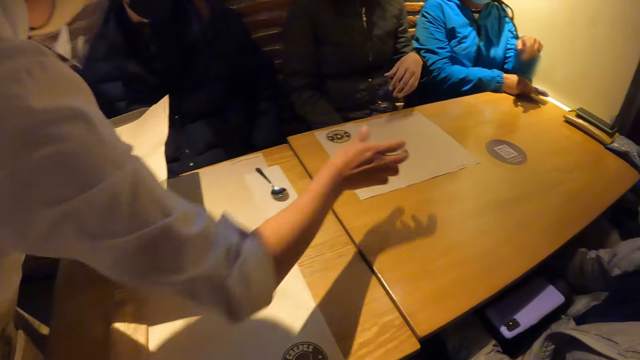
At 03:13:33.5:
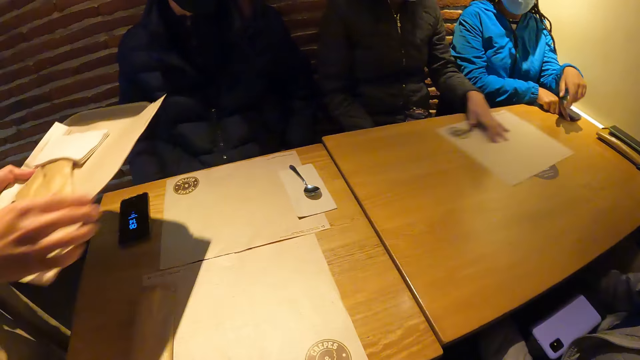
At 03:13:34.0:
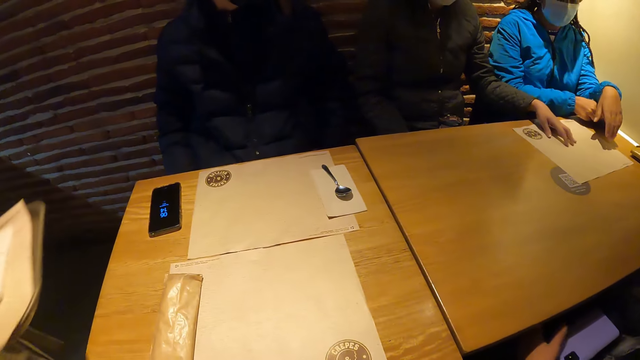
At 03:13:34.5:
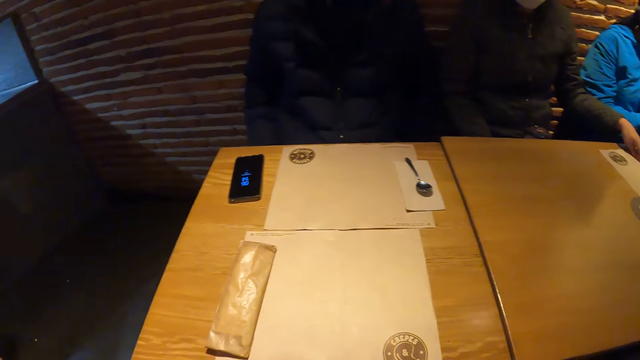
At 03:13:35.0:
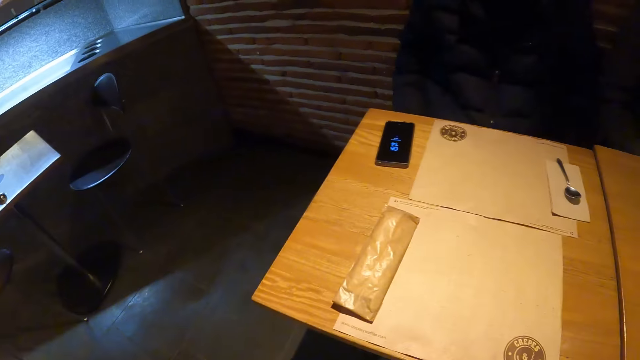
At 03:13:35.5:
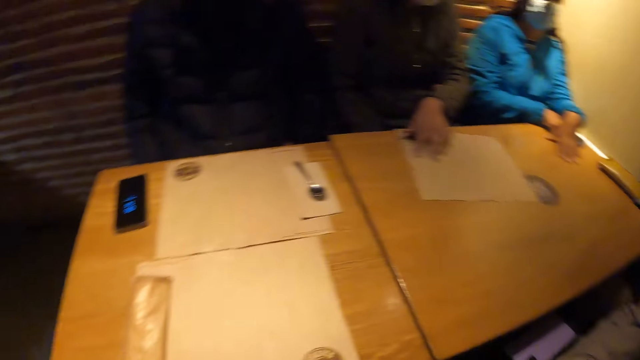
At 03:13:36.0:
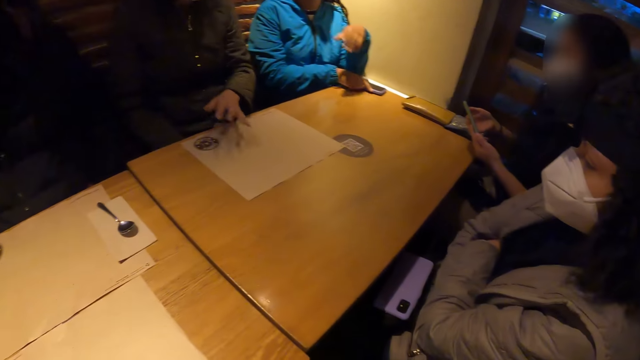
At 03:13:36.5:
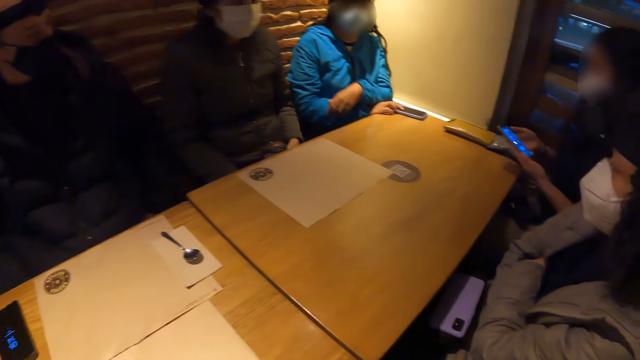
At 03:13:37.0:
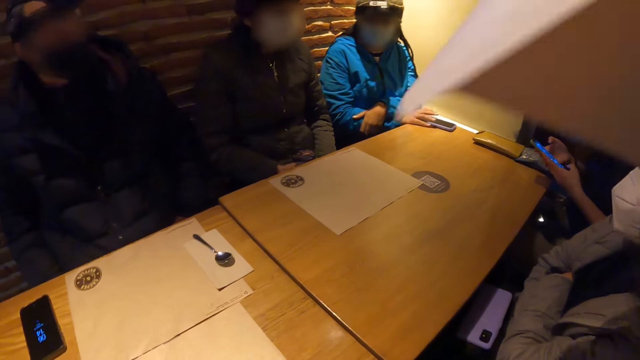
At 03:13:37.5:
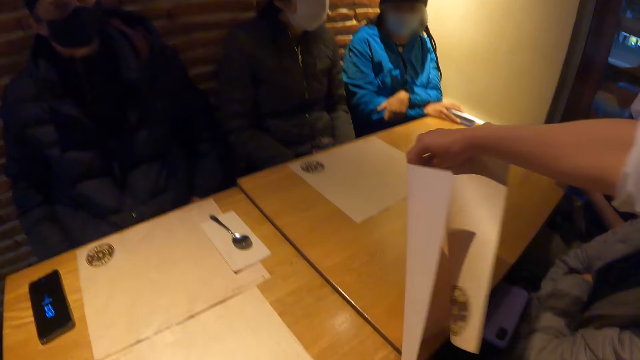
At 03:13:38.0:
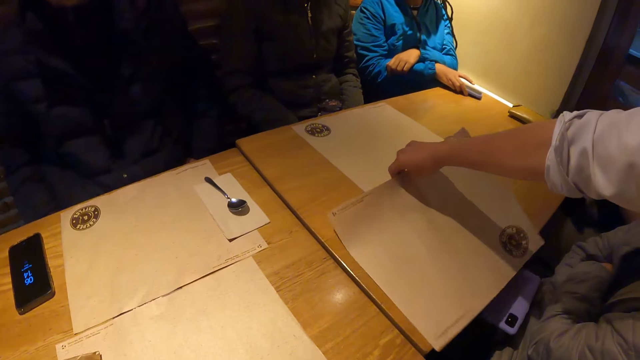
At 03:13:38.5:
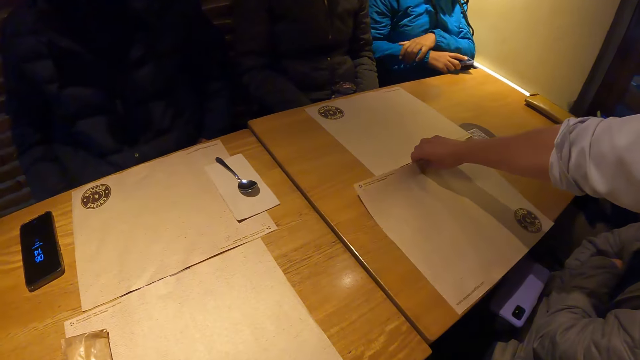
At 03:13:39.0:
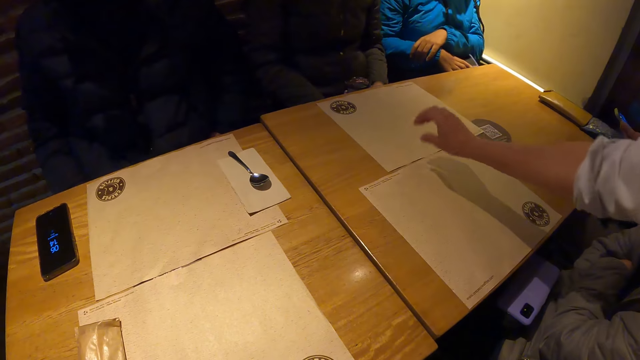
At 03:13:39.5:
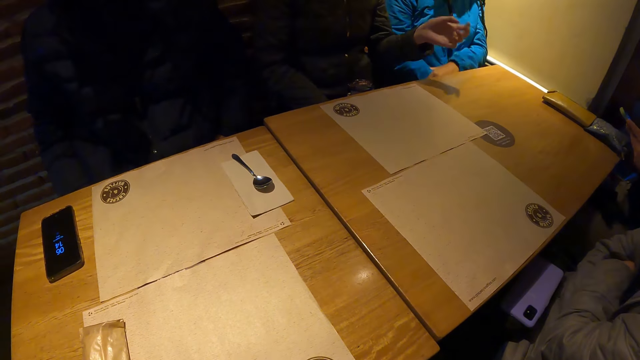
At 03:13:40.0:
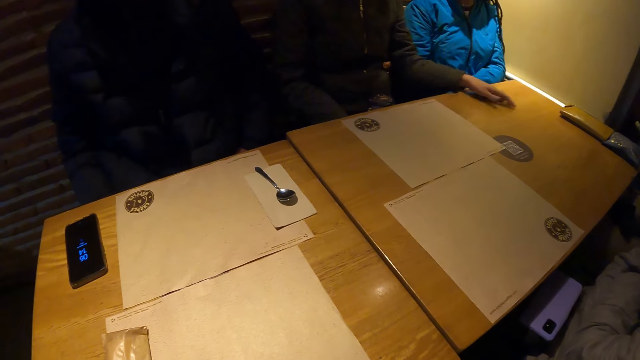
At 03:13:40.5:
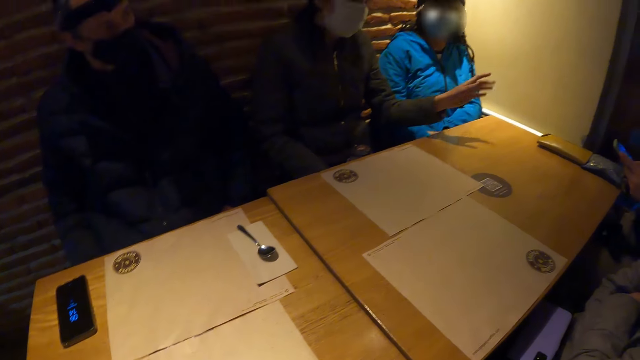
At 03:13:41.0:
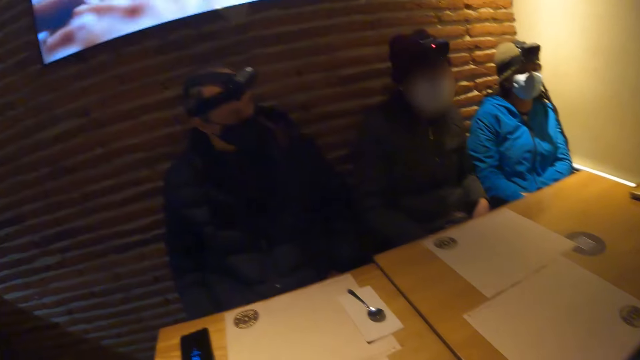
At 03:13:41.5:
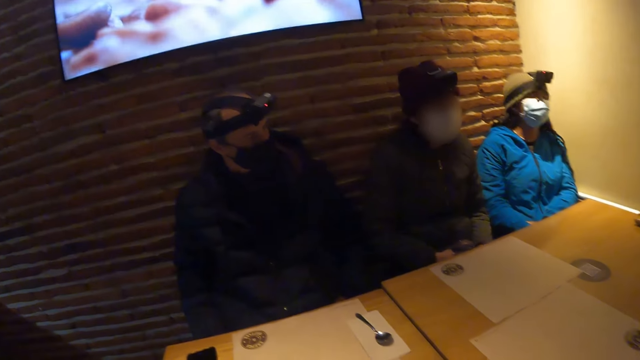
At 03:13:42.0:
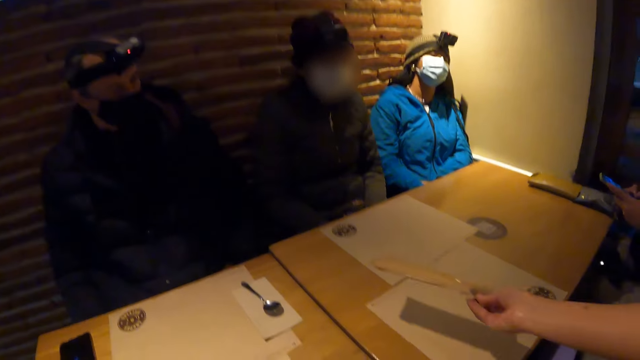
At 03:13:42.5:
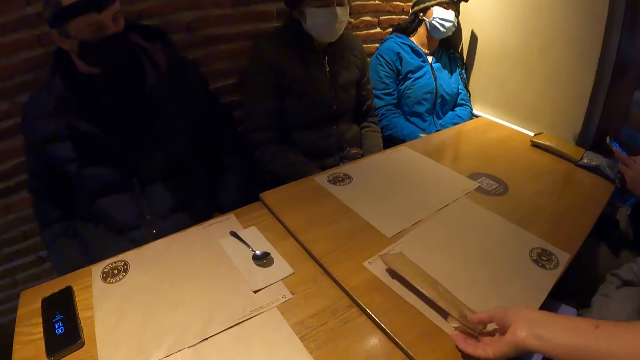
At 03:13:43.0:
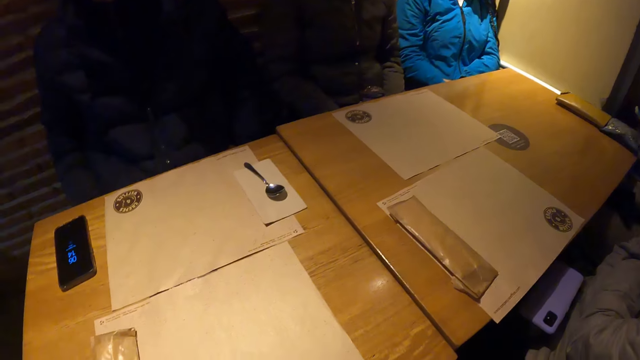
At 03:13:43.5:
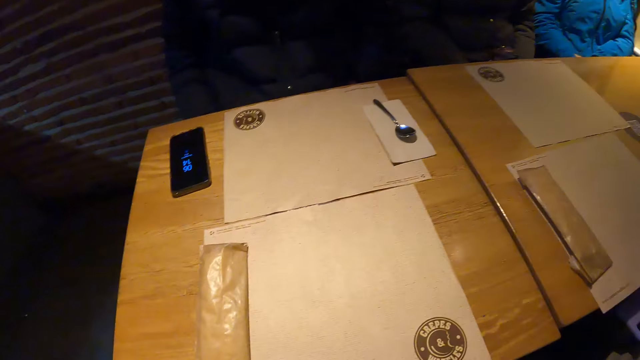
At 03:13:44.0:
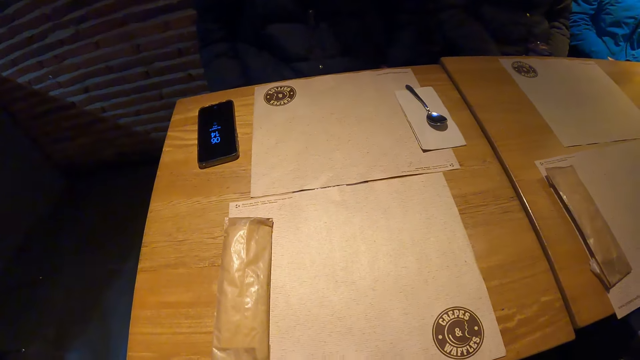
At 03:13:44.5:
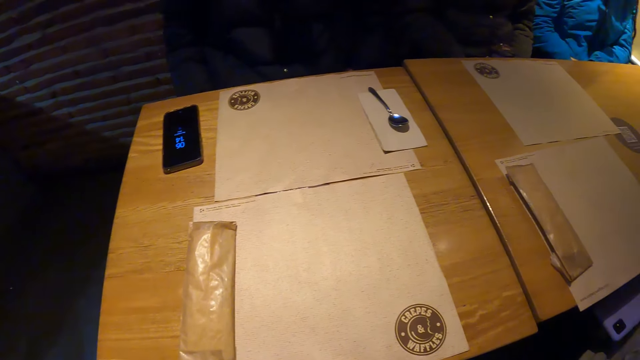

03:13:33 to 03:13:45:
A person puts the phone on the table. The waitress walks away. A man shifts a brown paper on the table toward a woman with his left hand. The camera wearer looks around. The waitress places a brown paper on the table with her right hand. The waitress places a brown package on the table with her right hand.

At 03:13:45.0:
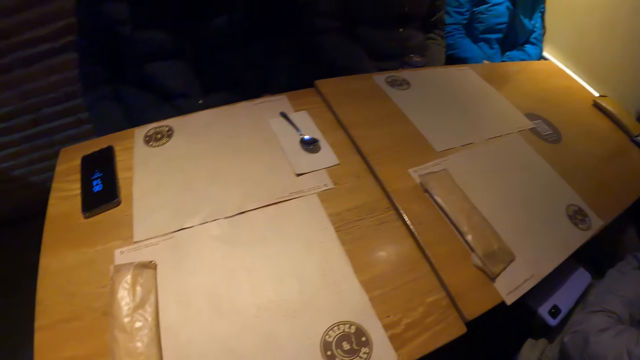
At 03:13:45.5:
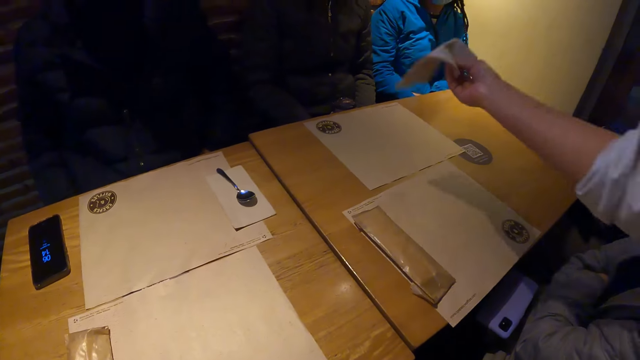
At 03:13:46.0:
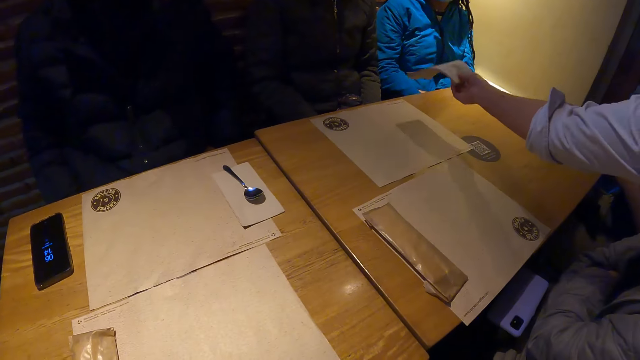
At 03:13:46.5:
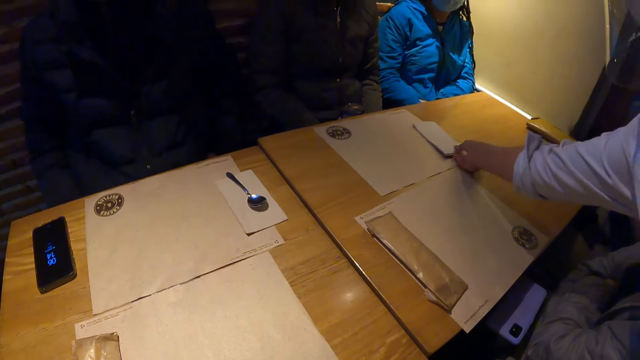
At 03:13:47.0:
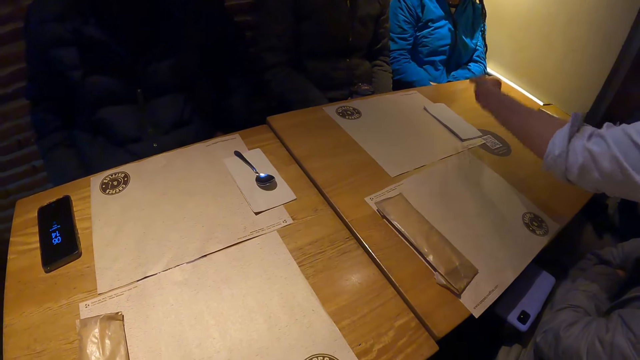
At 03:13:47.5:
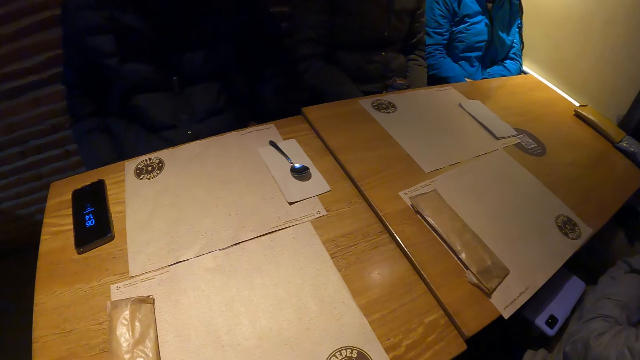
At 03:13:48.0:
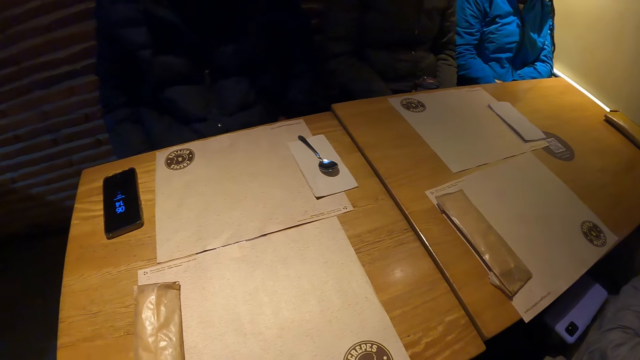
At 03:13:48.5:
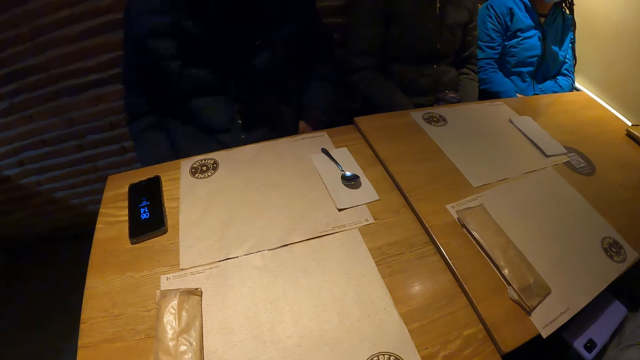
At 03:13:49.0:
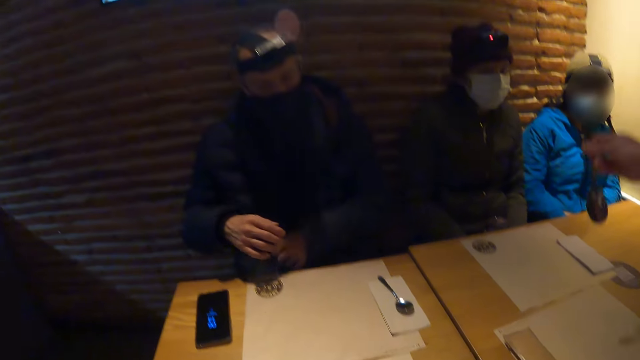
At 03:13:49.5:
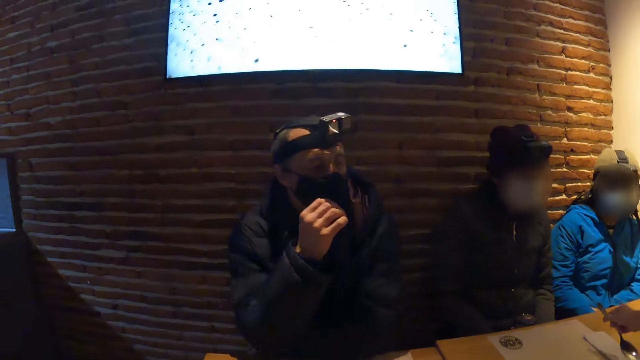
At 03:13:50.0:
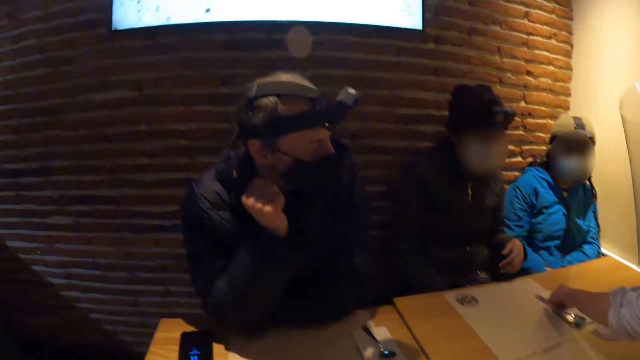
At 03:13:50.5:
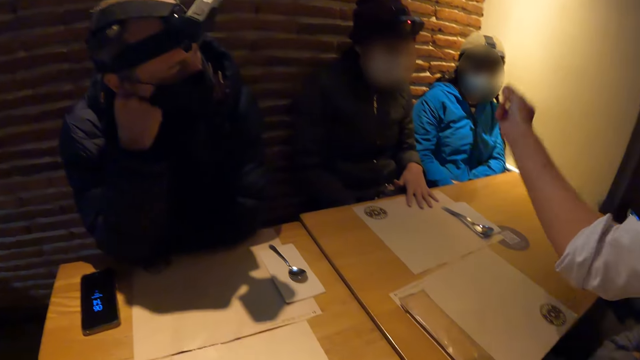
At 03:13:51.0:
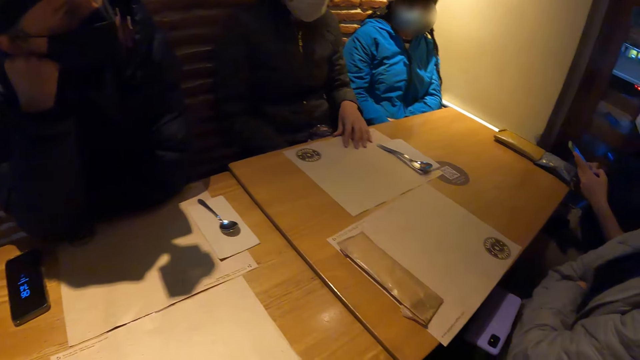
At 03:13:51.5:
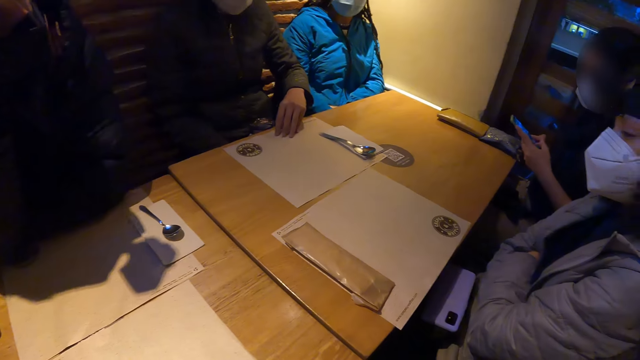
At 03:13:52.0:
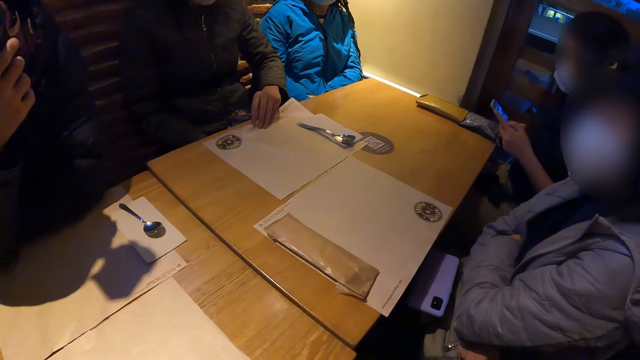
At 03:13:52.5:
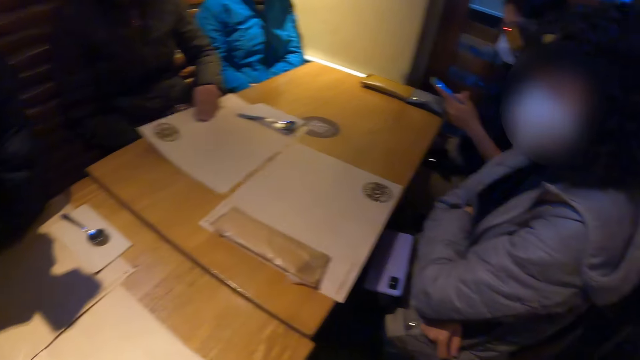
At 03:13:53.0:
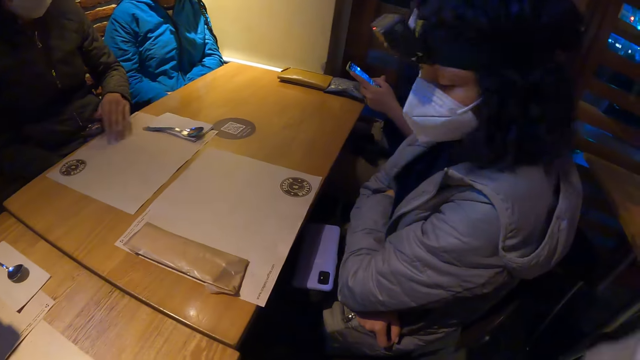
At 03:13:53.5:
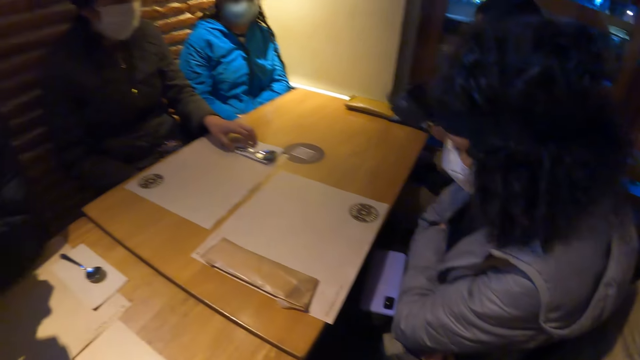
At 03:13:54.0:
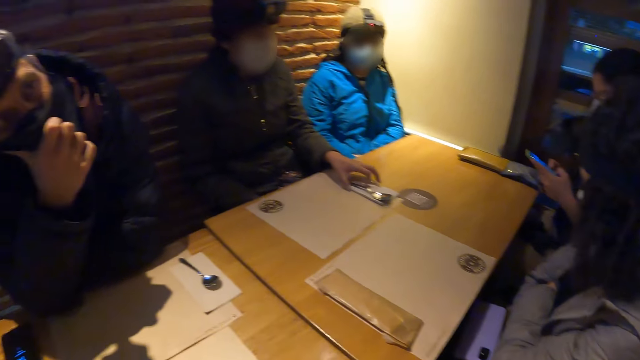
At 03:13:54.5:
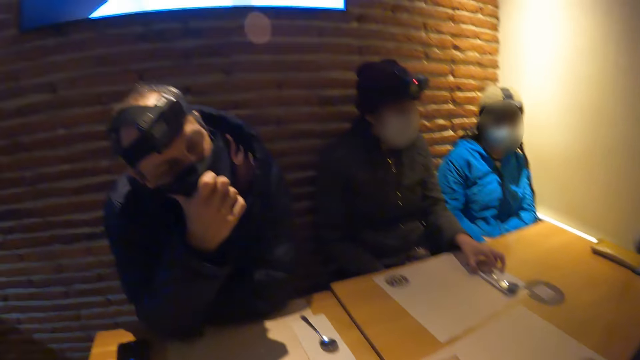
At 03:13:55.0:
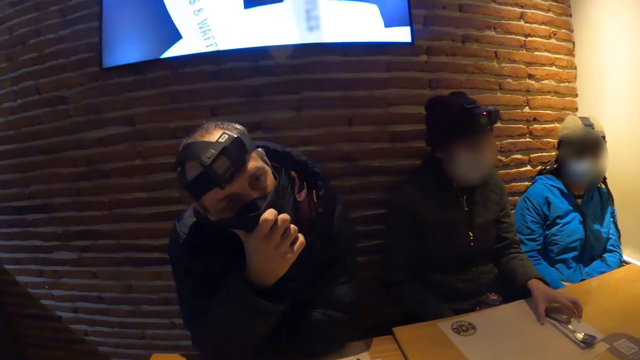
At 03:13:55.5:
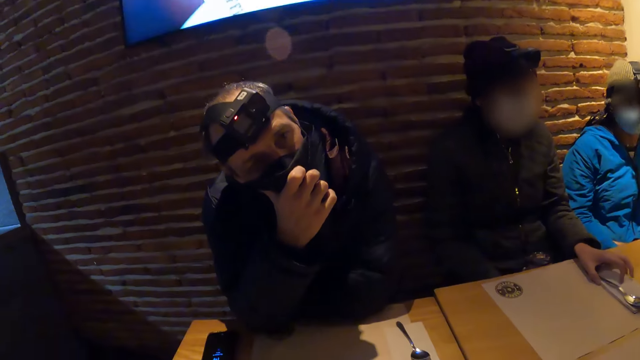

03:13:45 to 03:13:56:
A woman places a napkin on the table with her right hand. A man leans on the table. The woman places a spoon on the napkin on the table with her right hand. Another man pulls a piece of paper on the table. A person scrolls on the phone.
